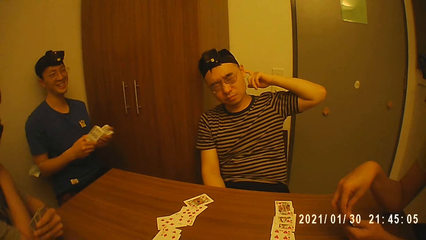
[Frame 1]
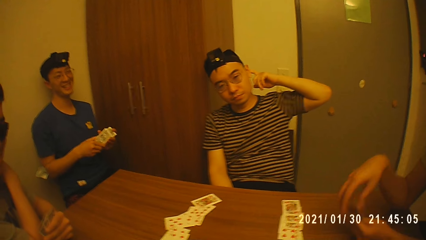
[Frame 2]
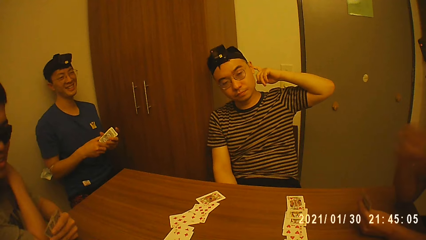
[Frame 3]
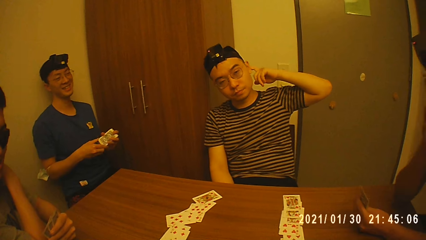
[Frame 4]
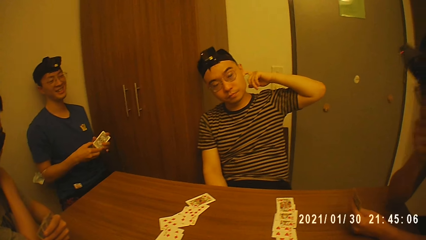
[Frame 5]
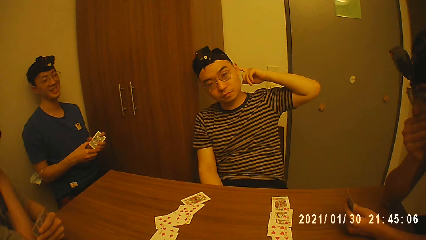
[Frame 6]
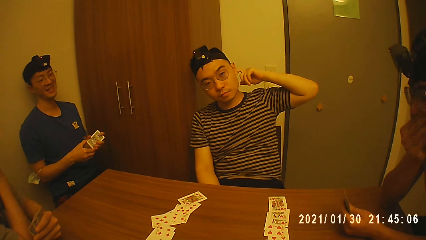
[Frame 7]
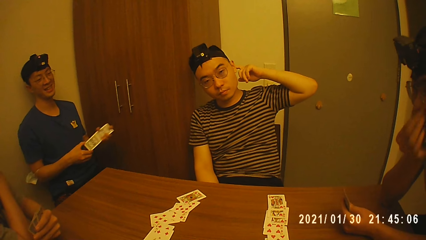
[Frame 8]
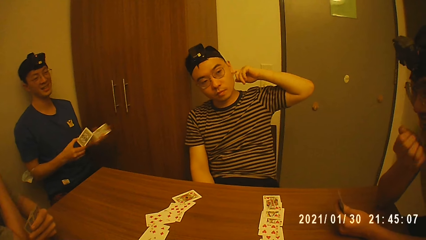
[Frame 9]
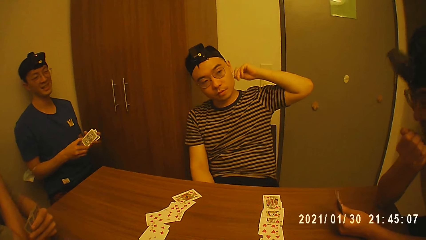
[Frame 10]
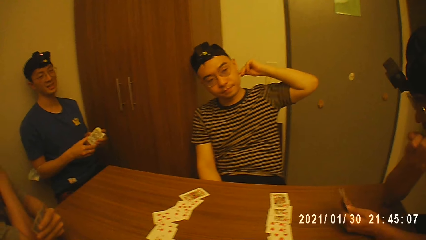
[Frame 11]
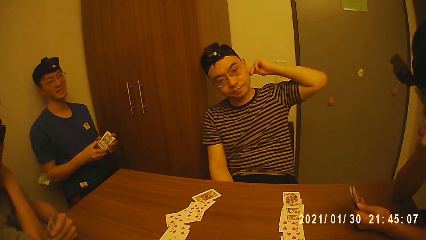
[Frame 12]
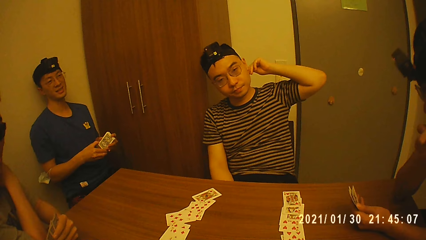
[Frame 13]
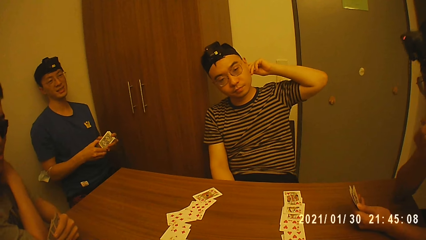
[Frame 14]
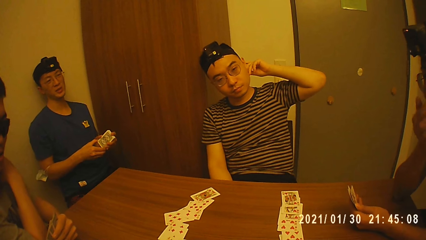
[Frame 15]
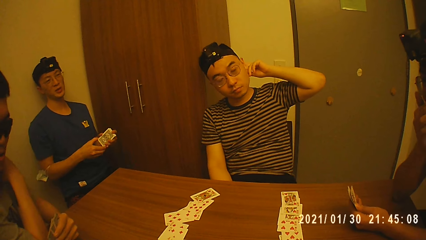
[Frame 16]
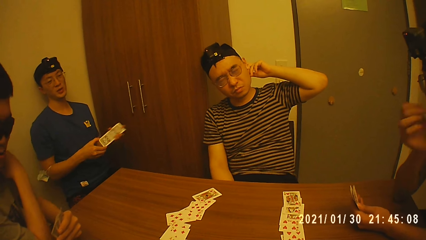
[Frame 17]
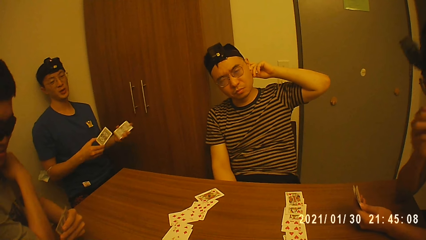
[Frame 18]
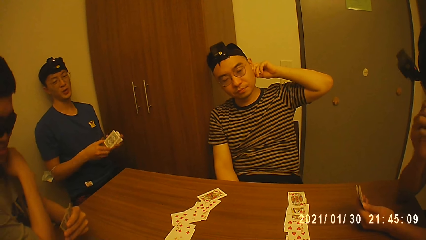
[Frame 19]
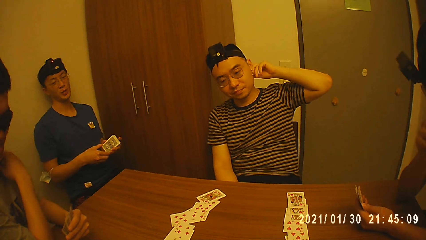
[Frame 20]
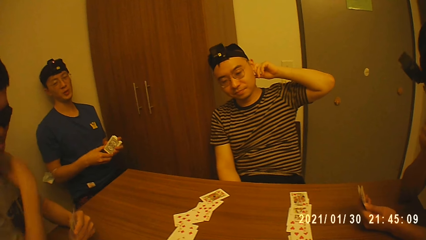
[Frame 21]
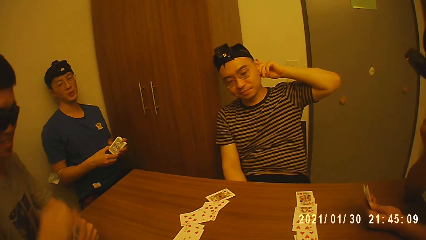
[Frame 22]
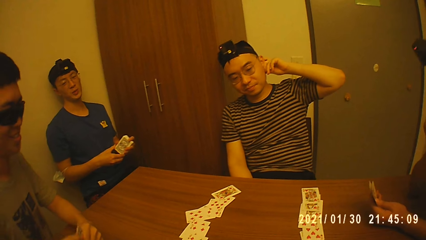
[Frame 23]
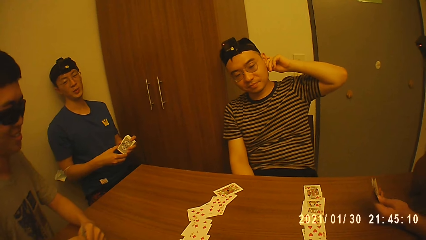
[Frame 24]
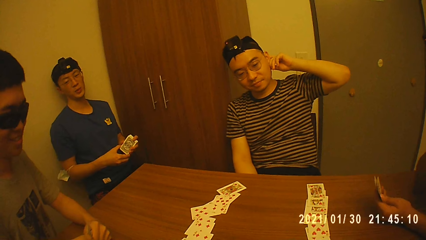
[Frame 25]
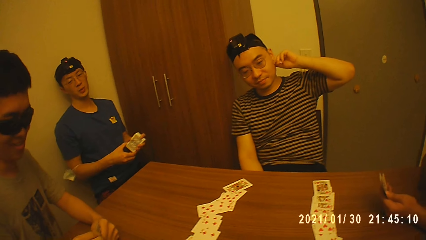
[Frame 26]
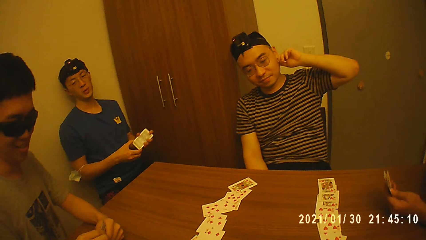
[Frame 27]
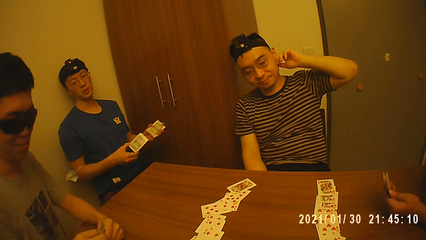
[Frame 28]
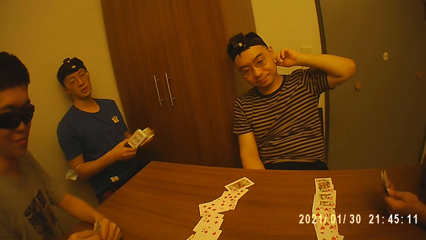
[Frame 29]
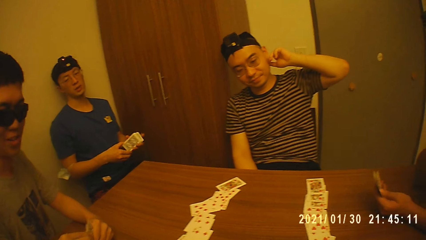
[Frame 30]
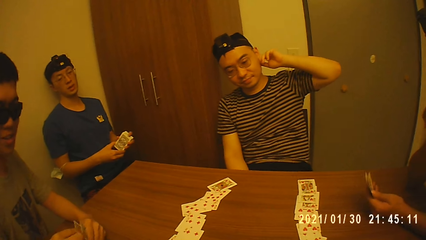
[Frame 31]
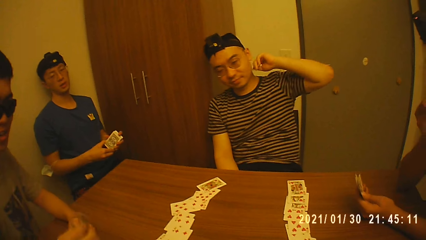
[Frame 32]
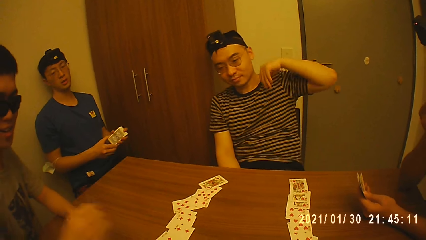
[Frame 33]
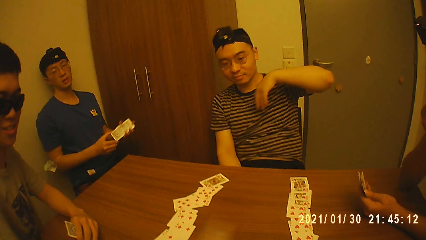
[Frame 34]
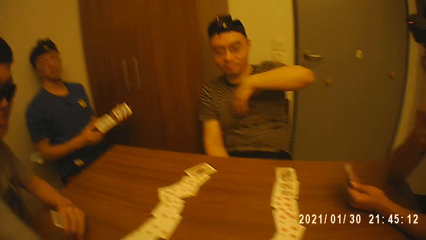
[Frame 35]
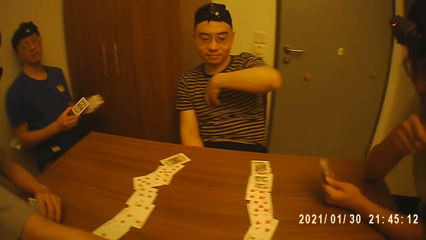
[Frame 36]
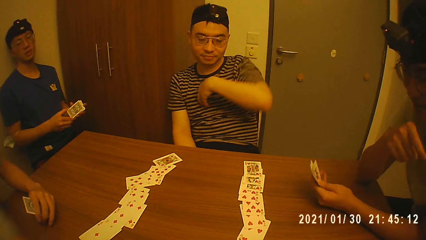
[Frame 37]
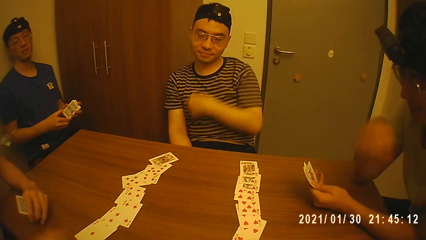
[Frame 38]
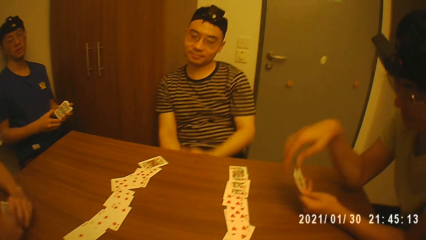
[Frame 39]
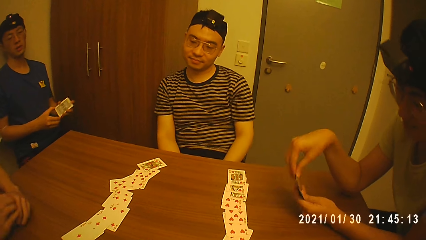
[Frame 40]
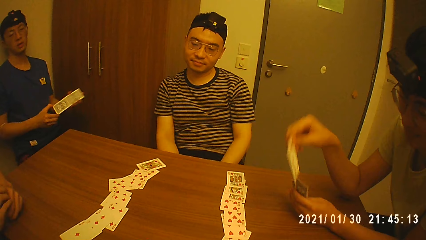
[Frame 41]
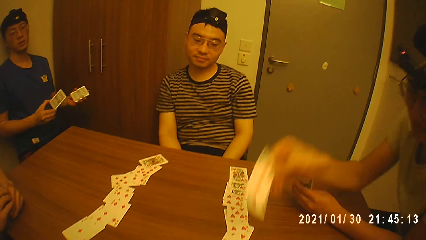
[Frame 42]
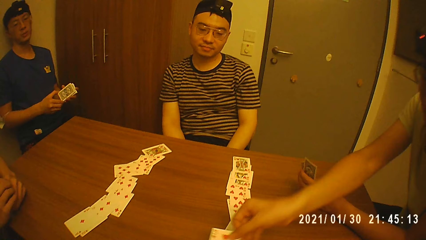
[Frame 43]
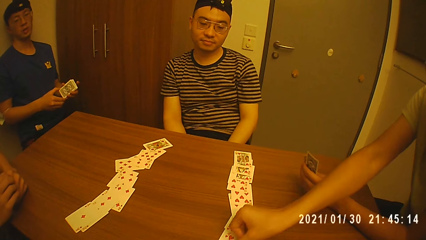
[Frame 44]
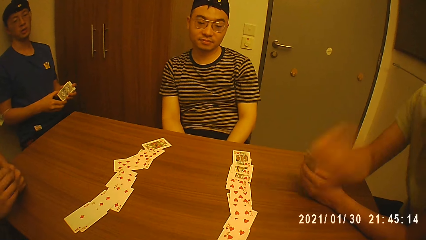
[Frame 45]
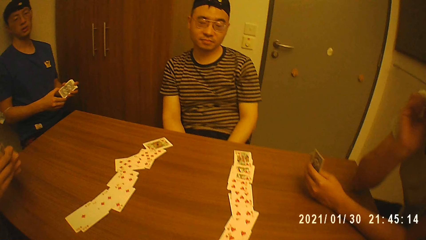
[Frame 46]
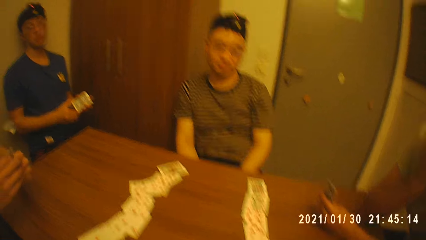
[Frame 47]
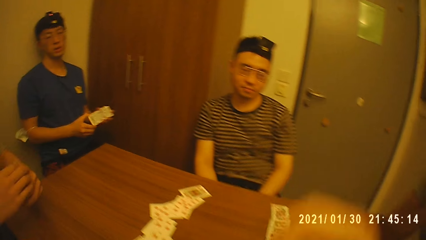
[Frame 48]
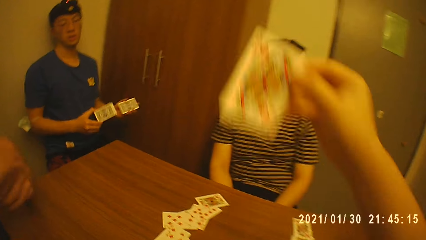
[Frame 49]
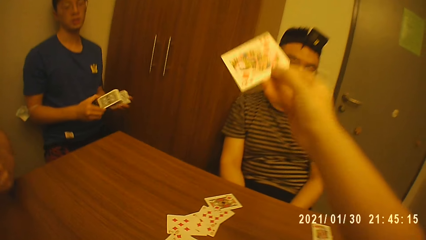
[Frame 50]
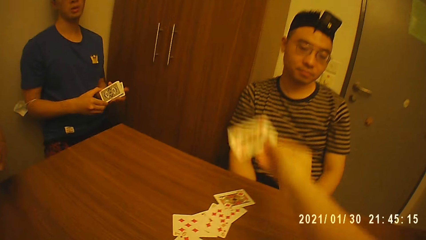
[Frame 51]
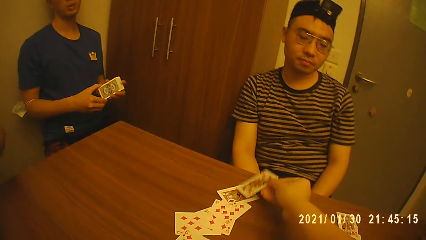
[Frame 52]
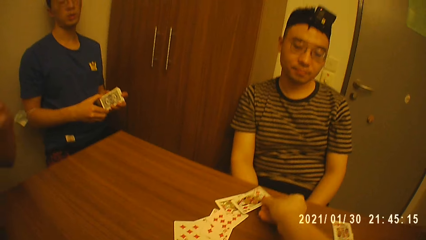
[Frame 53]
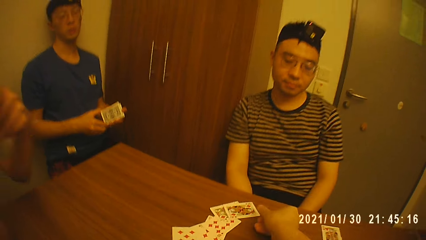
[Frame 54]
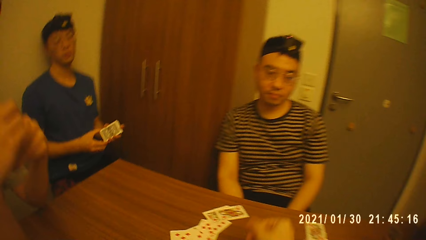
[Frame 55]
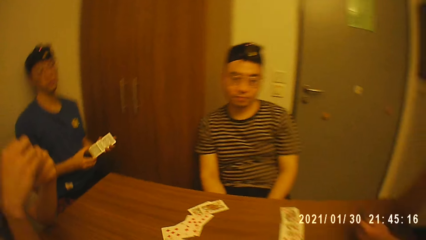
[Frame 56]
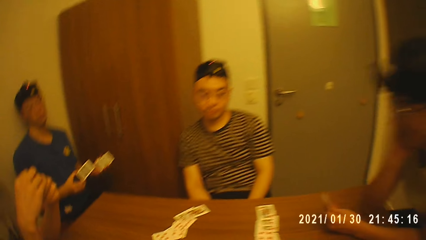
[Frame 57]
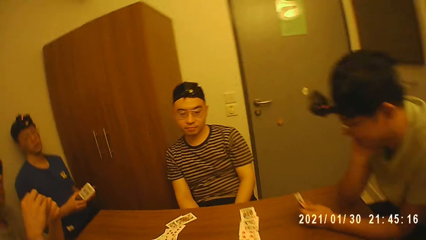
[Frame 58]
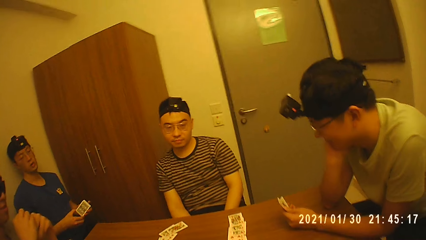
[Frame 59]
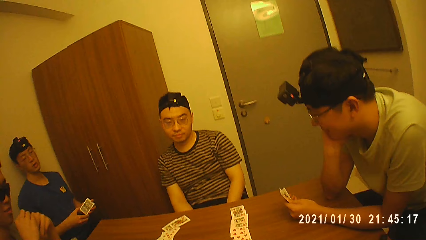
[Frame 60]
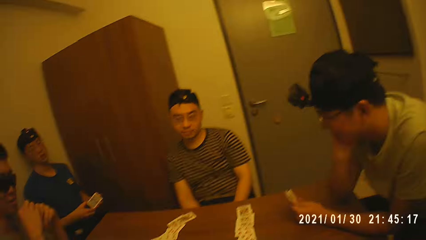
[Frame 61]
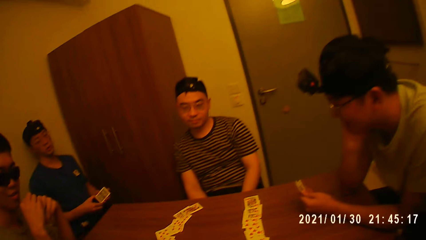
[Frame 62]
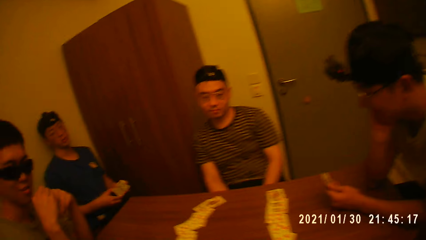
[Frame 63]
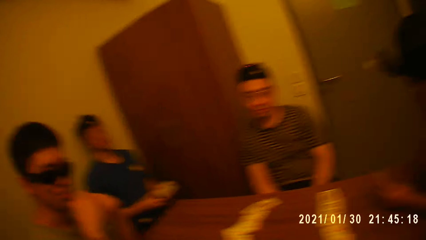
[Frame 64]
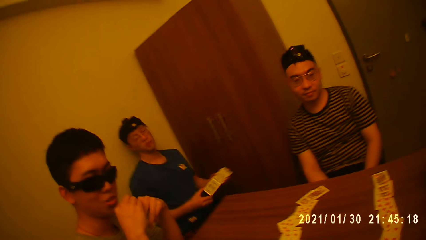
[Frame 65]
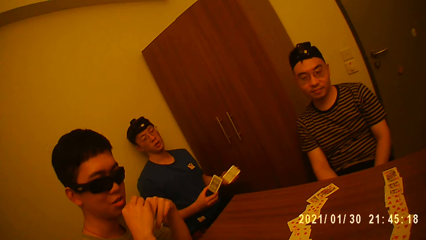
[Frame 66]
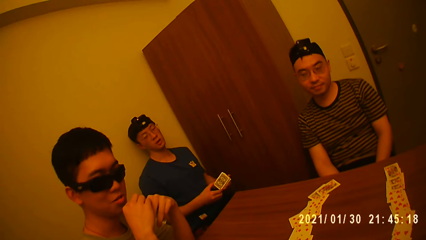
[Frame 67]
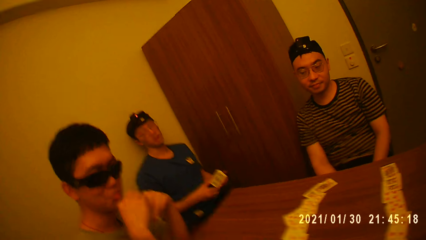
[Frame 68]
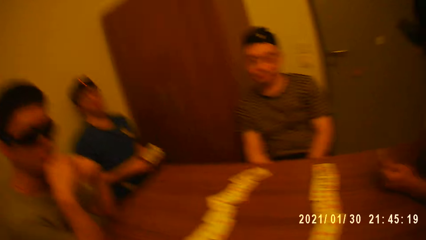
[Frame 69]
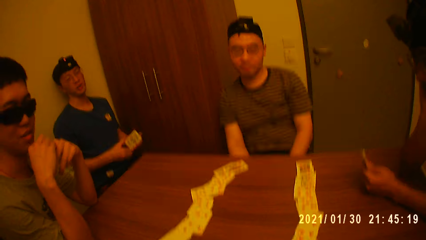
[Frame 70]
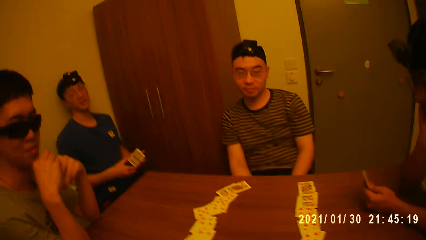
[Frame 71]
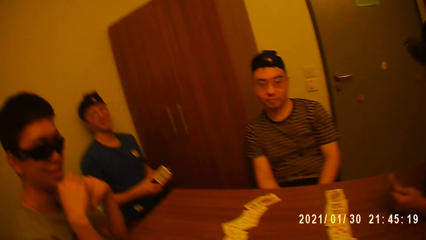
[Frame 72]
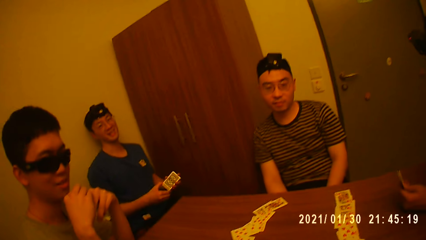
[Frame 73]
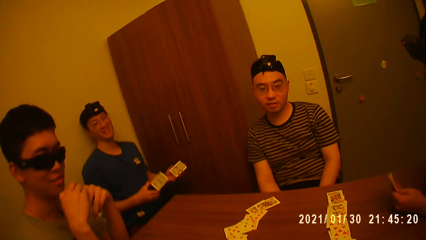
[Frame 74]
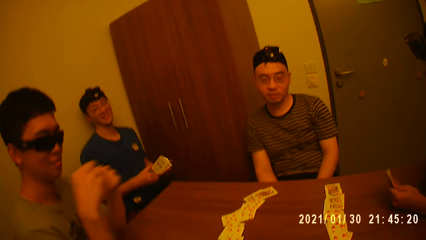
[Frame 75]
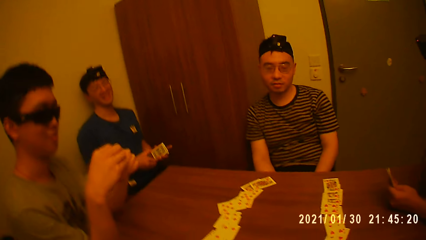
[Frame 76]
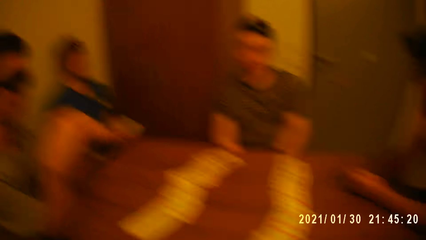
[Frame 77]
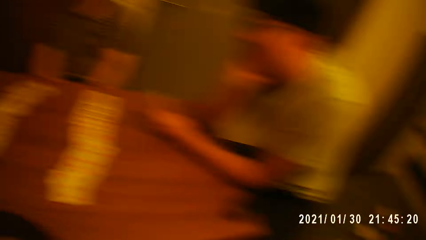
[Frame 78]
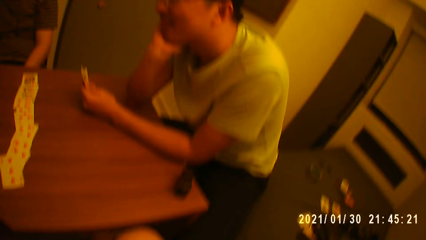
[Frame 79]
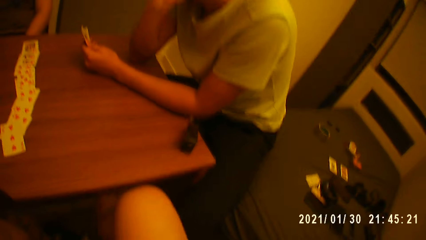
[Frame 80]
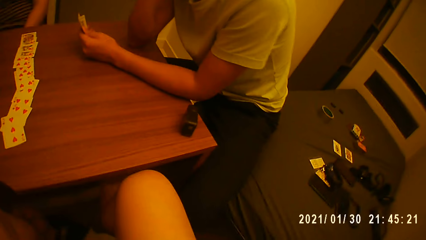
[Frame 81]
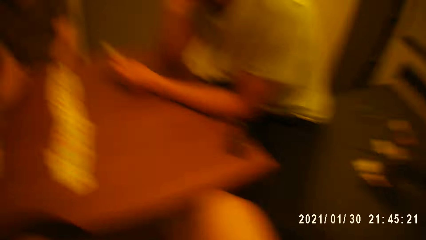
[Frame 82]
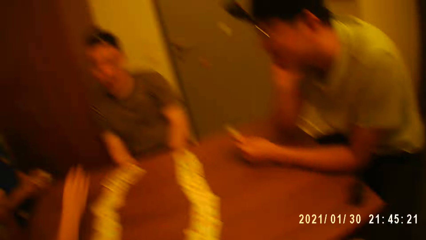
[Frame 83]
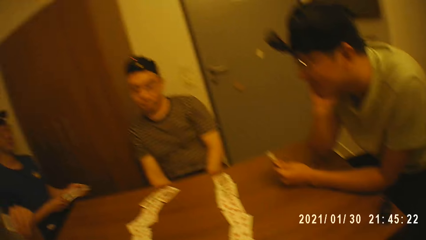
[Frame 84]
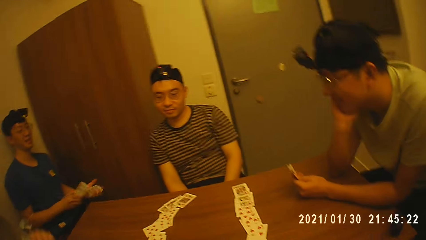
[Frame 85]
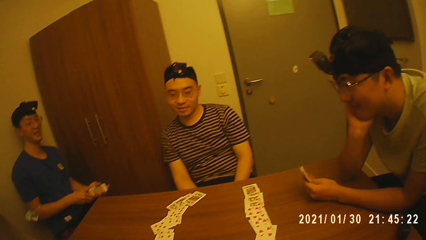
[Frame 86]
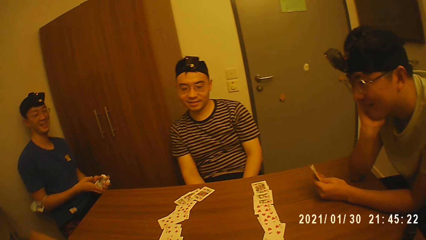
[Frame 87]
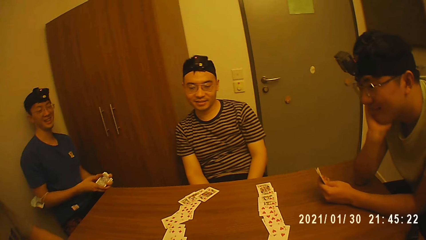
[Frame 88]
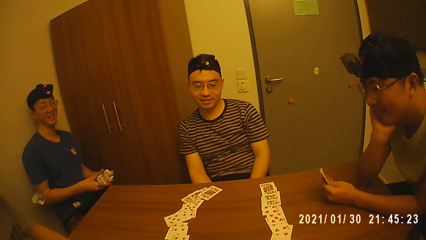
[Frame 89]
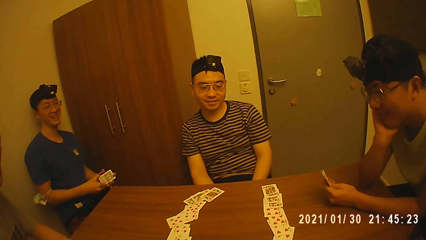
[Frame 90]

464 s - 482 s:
A man shuffles the cards in his hands. Another man rubs his head. A third man touches his face with his right hand. A fourth man converses. The second man takes a card from the cards in his left hand with his right hand. The fourth man drops a card on the table. The third man takes a card from the cards in his left hand with his right hand. The second man holds the cards with both hands. The third man drops the card in his right hand on the table and touches his face with his right hand. The camera wearer drops a card in his right hand on the table. The second man converses with the camera wearer. The second man drops the card in his right hand on the table.
